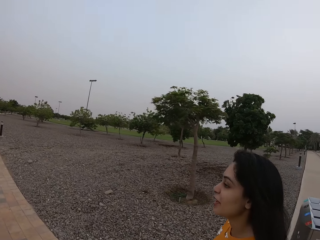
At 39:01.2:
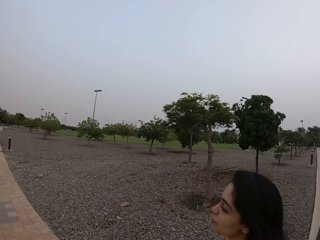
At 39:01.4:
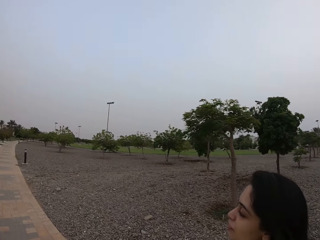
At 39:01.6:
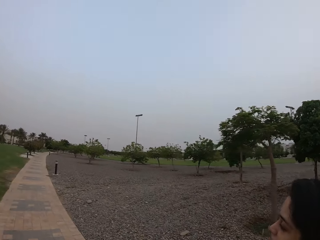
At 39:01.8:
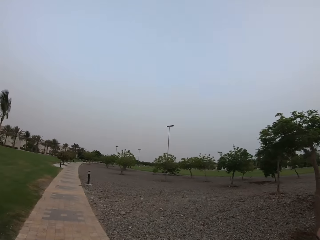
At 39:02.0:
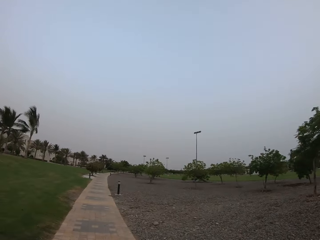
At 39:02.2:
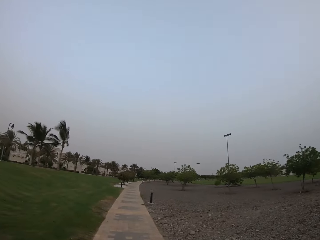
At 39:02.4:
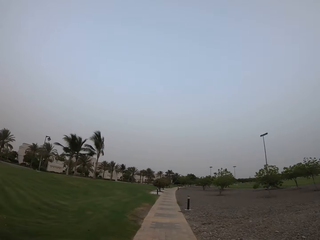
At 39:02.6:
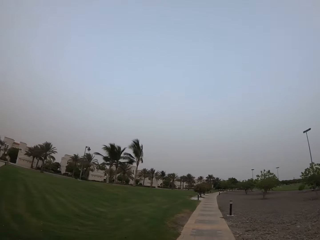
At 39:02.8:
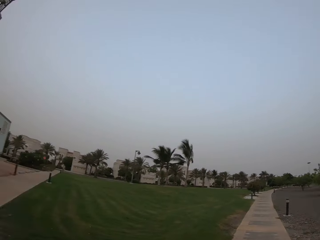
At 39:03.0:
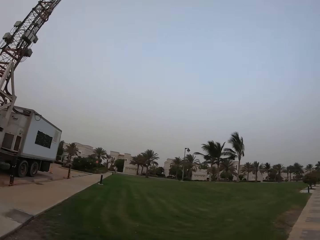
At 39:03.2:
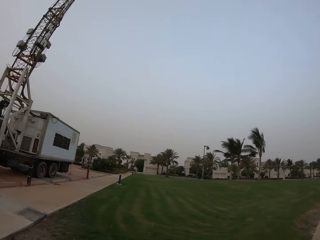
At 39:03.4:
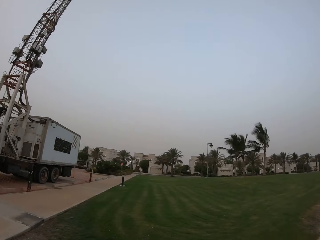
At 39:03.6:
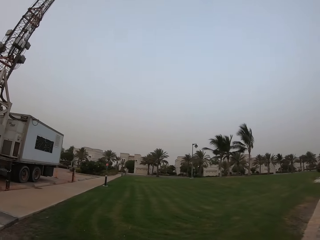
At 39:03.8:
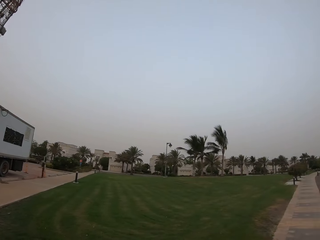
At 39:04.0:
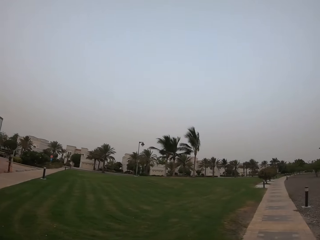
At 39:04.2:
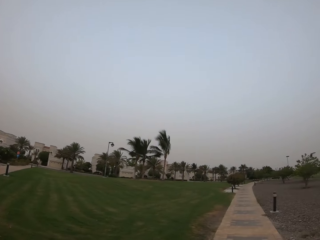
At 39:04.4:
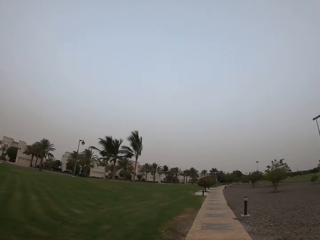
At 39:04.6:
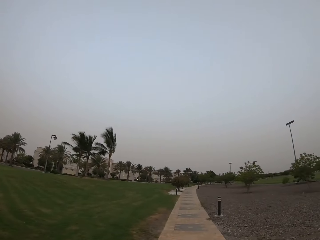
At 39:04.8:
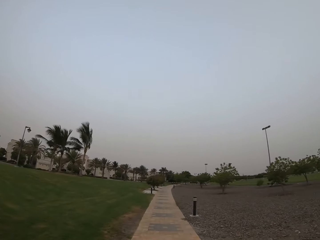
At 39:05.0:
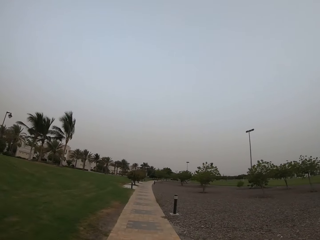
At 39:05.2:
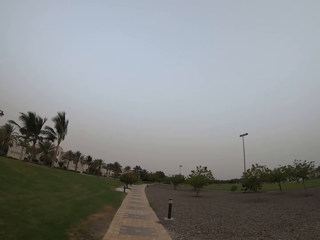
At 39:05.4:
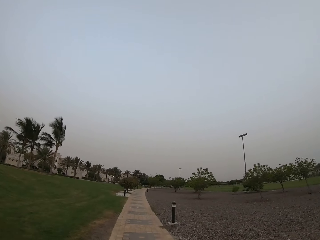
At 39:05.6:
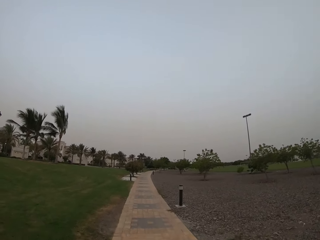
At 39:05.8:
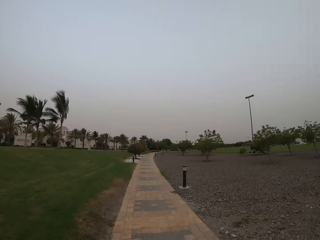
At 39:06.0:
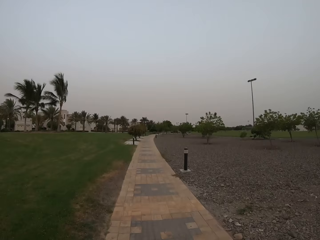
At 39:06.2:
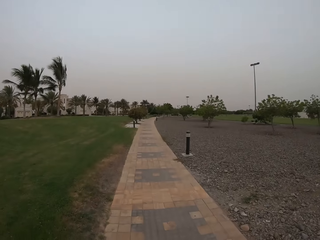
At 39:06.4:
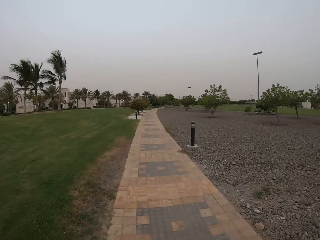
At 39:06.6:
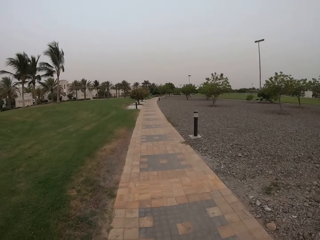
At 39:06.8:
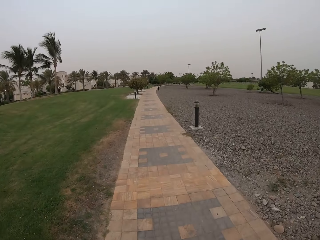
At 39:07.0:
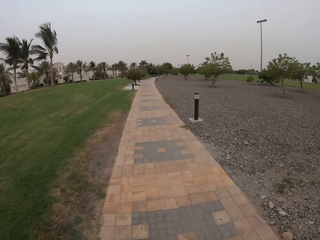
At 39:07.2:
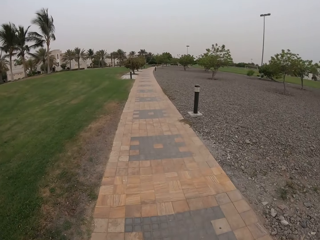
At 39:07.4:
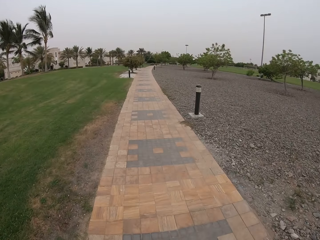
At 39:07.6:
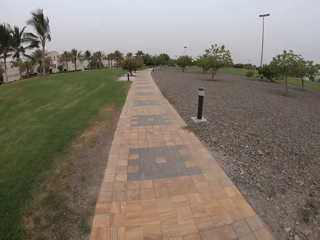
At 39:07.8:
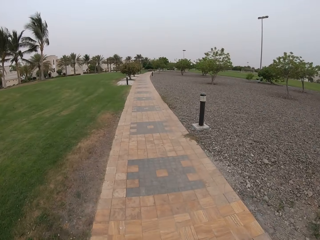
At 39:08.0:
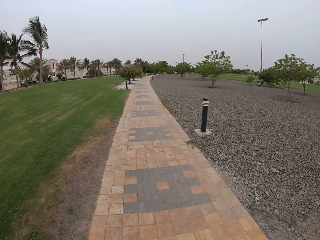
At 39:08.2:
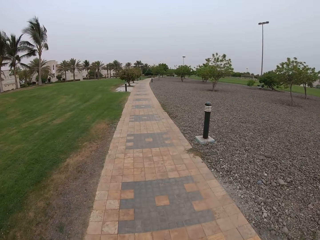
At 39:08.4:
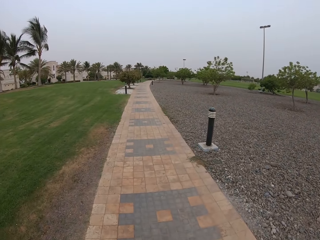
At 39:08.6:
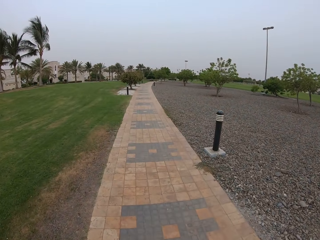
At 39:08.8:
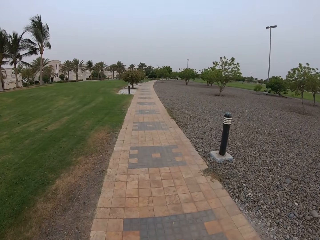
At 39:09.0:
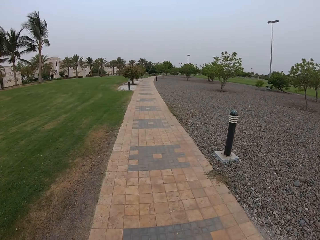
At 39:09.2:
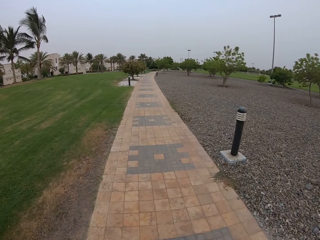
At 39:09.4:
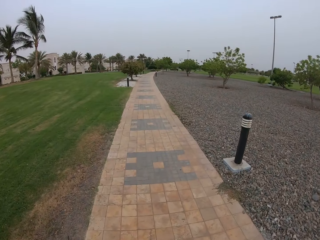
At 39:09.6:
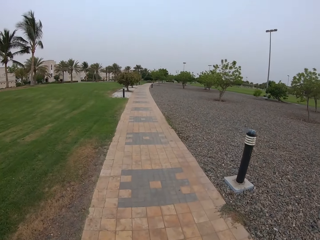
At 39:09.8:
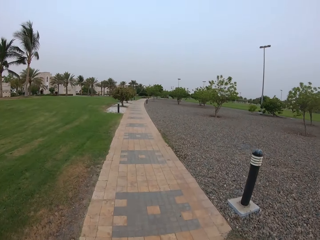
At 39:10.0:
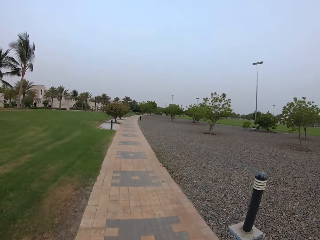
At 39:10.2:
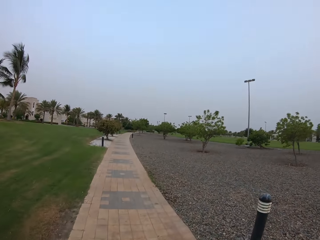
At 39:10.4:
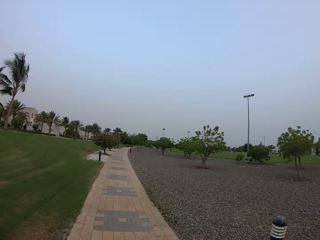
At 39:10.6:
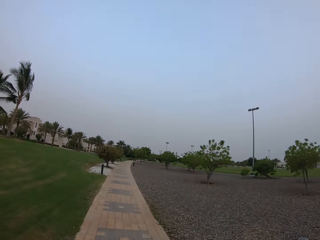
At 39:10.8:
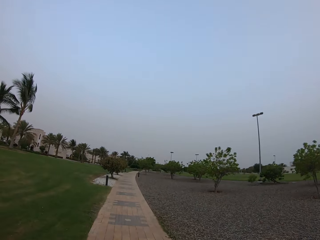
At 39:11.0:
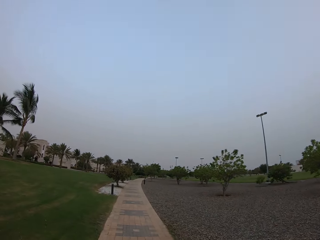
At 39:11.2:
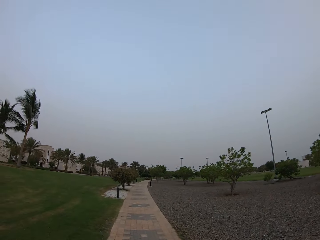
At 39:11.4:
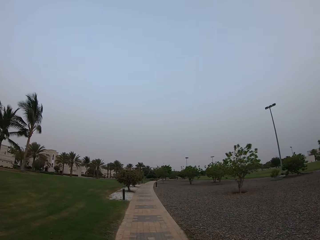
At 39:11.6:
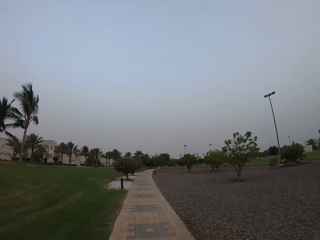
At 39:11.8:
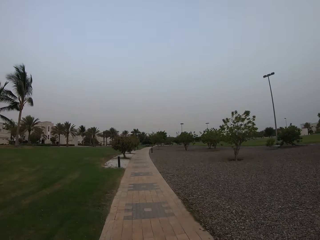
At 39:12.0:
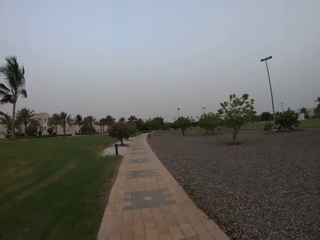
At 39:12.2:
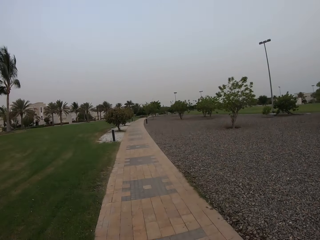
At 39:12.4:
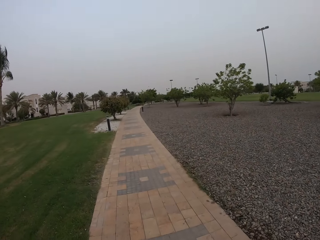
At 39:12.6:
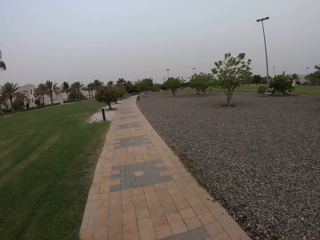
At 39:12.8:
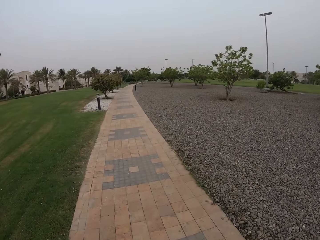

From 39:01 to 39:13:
The camera wearer walks. They walk around.

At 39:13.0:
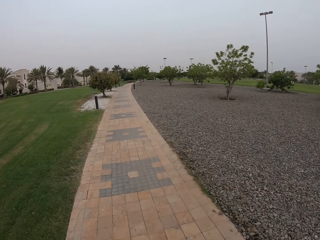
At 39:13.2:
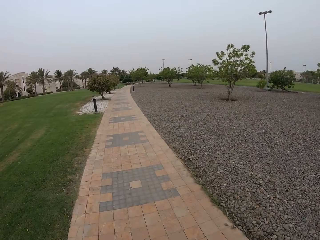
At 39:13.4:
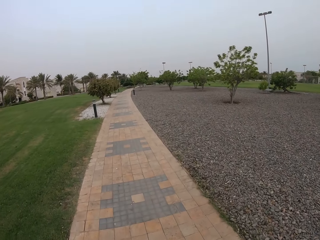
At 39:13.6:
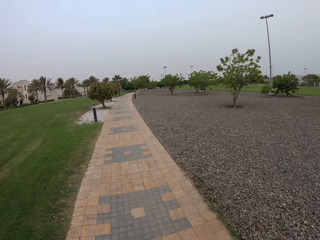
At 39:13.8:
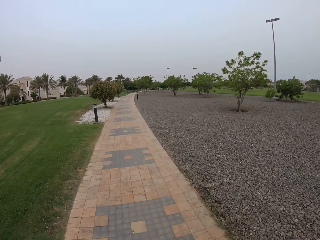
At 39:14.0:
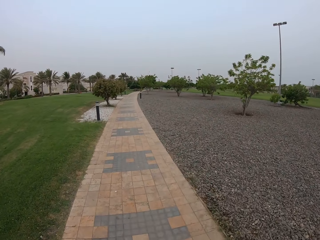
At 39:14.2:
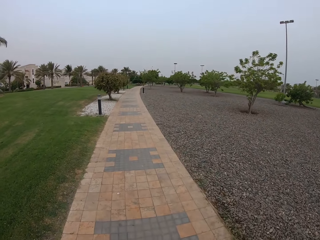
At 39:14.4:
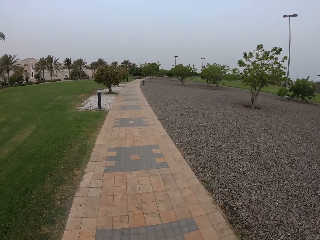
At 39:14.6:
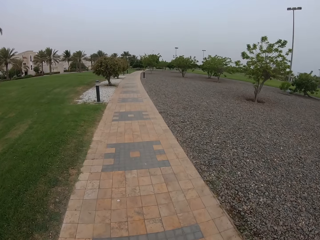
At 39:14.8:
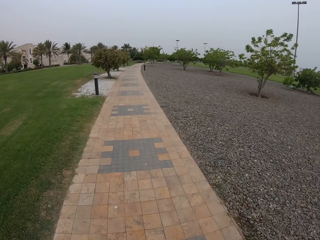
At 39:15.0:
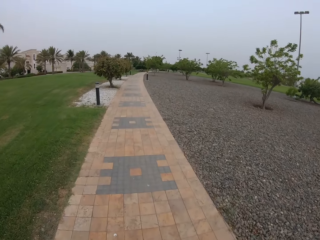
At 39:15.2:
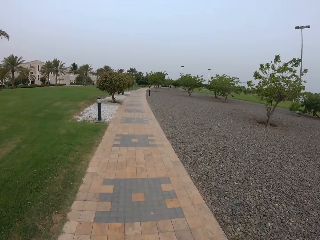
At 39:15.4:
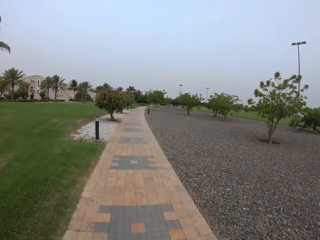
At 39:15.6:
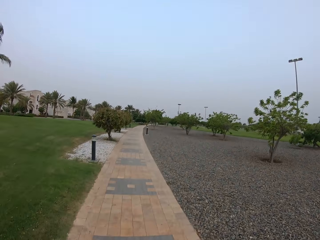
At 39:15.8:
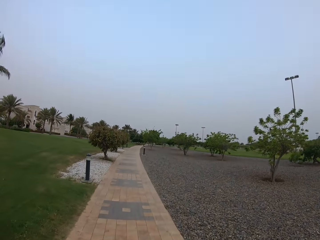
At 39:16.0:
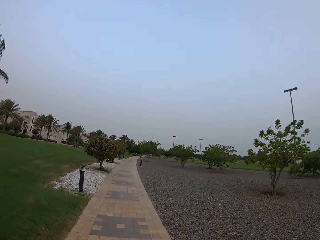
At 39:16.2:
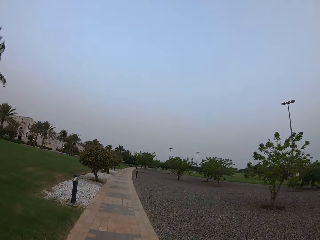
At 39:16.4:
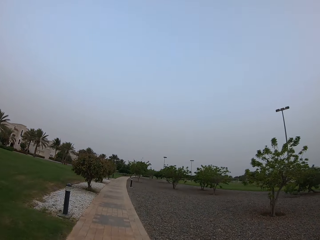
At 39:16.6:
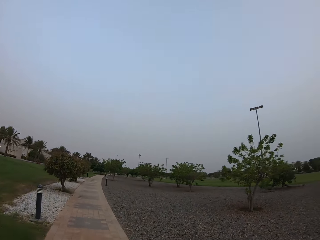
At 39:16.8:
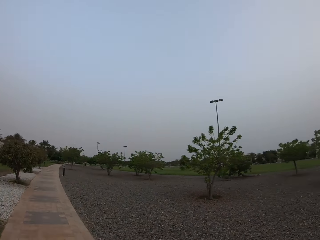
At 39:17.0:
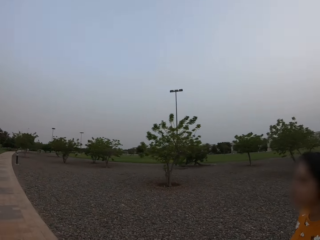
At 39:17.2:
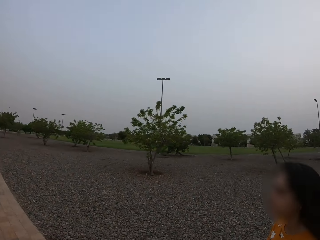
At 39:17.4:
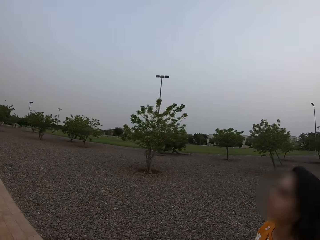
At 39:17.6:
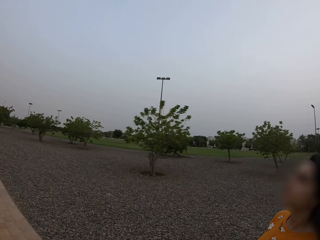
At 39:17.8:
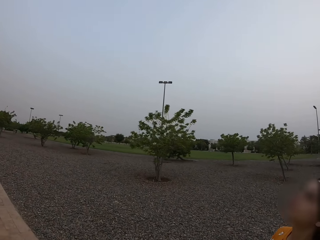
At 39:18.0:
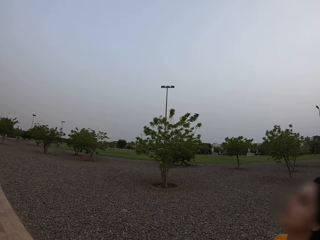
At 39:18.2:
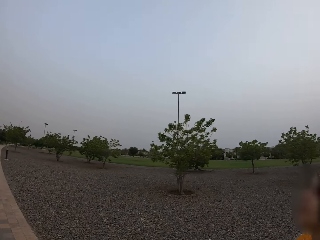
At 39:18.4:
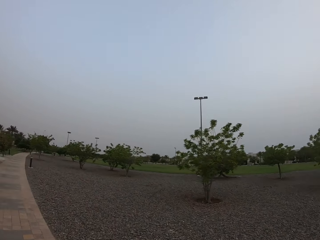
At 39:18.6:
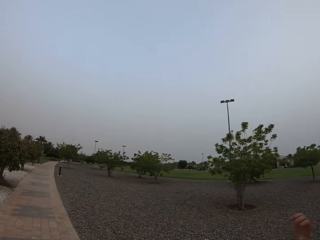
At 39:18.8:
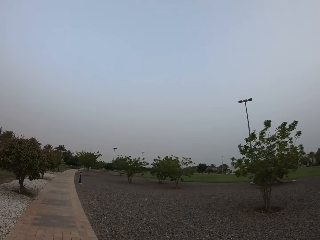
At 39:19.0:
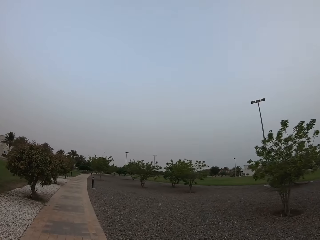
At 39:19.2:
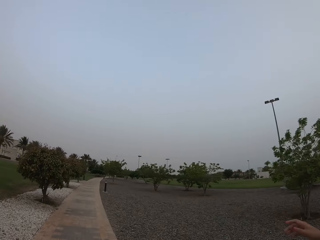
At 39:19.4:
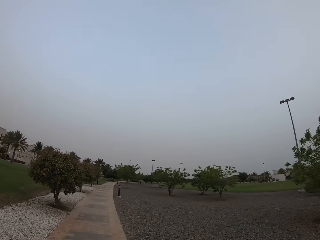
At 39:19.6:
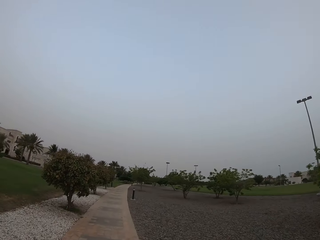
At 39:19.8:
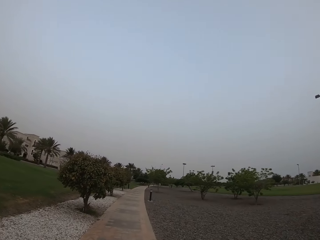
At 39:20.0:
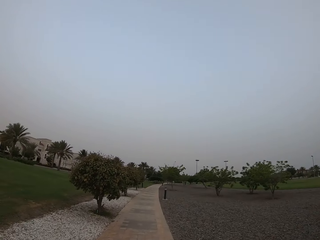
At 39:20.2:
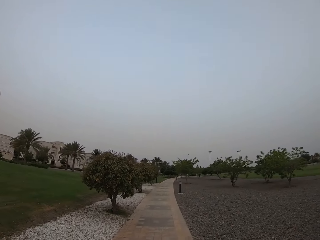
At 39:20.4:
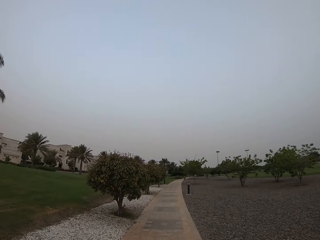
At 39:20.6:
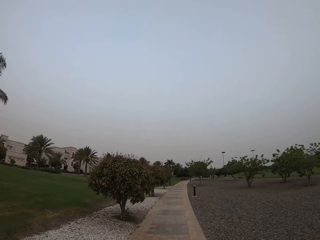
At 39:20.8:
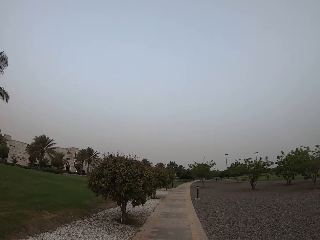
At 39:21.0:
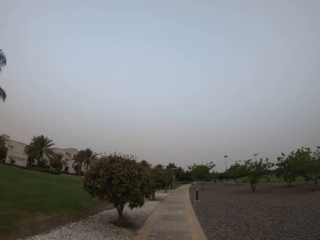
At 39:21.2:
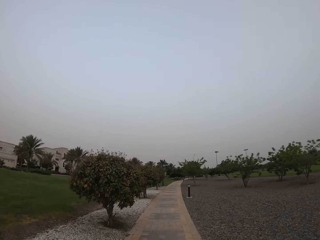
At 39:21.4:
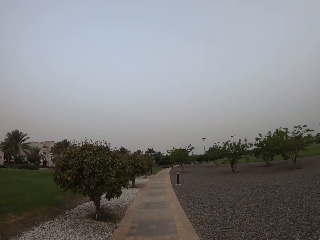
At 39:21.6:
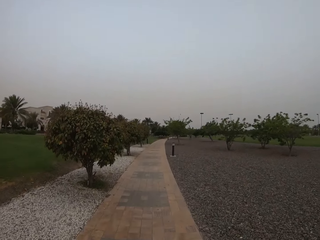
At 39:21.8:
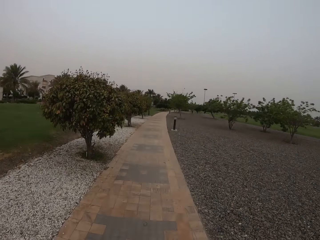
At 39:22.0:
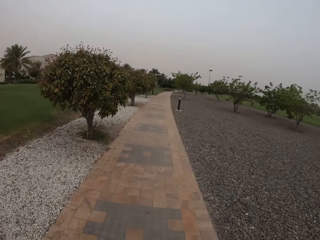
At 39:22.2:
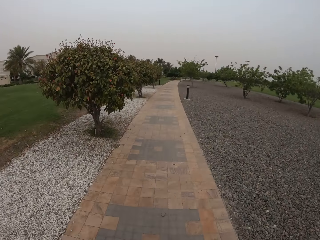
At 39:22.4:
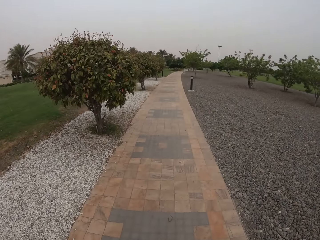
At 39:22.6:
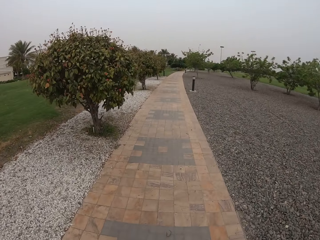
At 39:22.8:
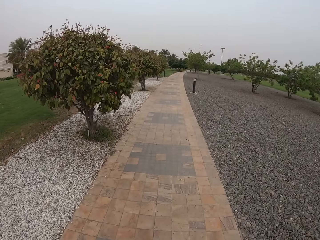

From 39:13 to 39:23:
A woman walks. The camera wearer looks around. They walk around.
